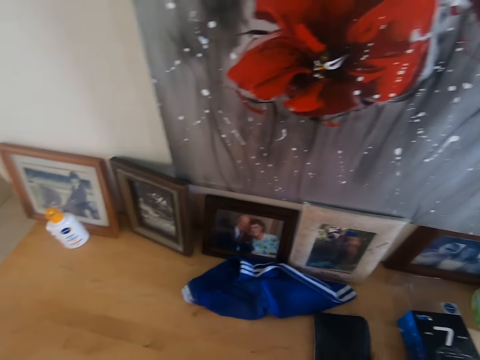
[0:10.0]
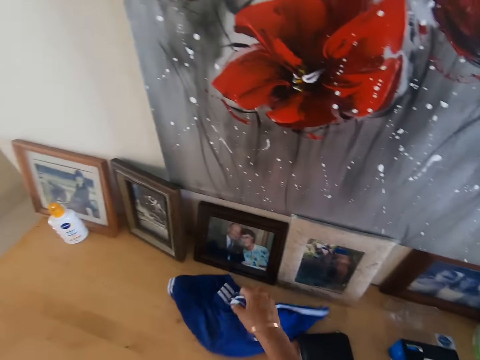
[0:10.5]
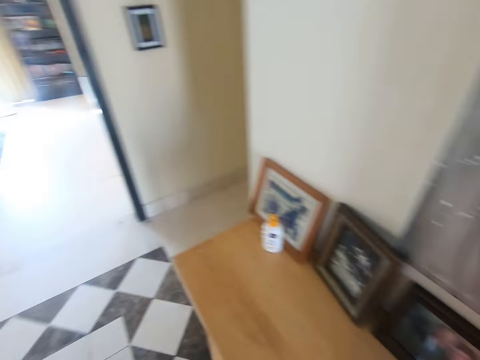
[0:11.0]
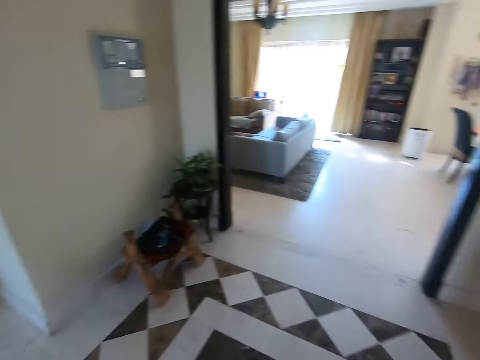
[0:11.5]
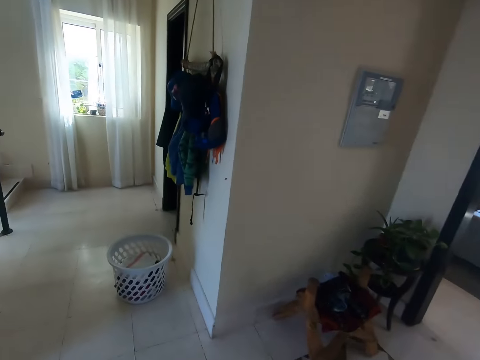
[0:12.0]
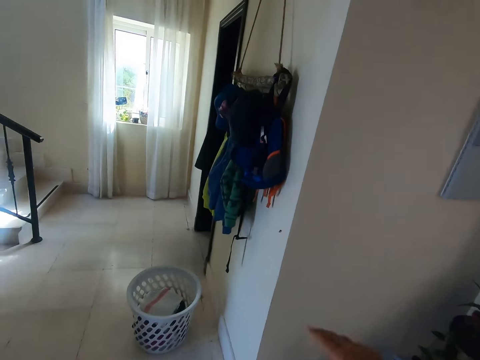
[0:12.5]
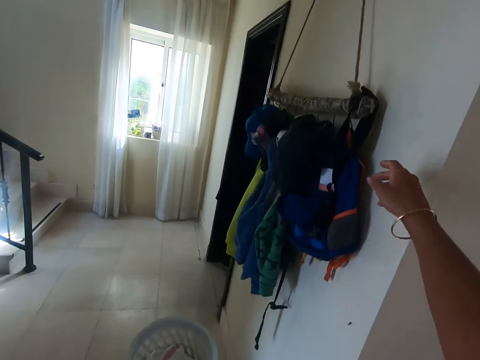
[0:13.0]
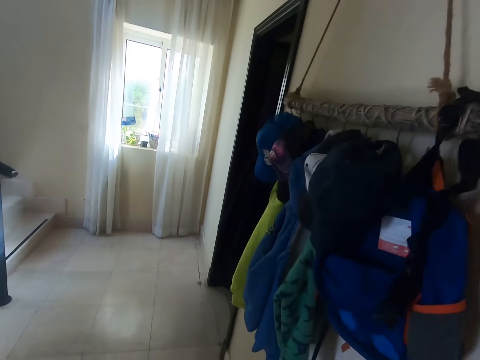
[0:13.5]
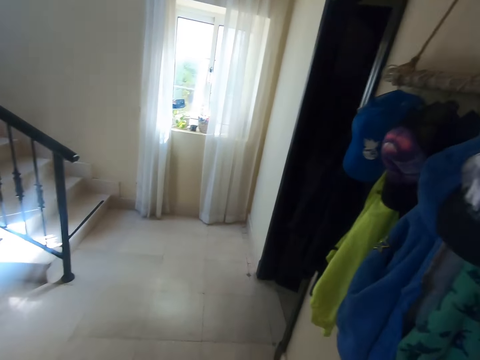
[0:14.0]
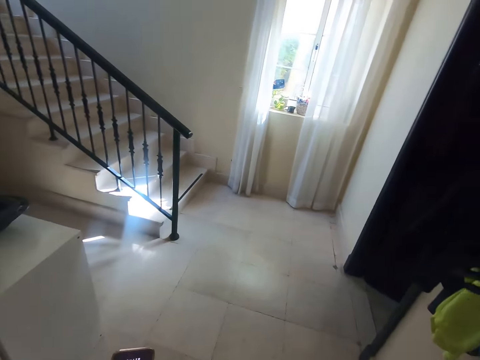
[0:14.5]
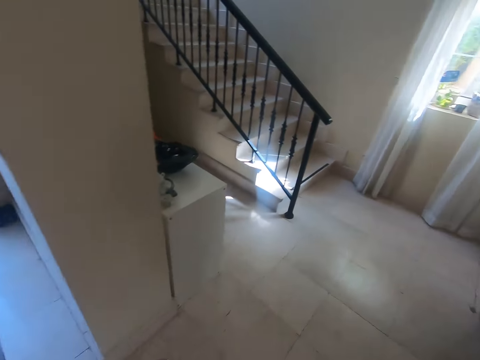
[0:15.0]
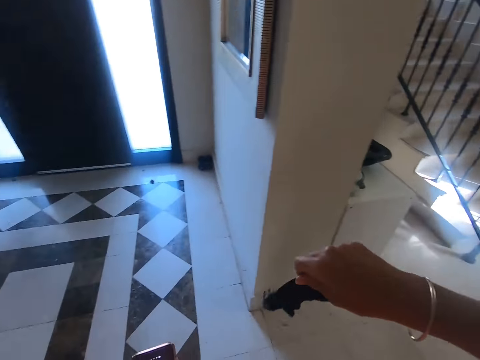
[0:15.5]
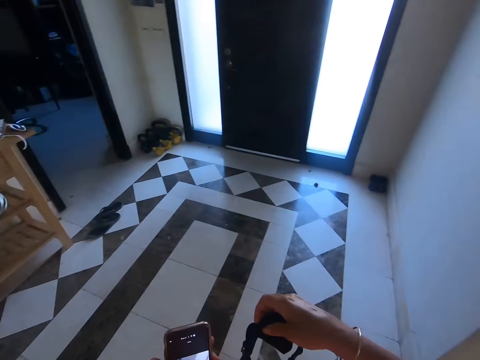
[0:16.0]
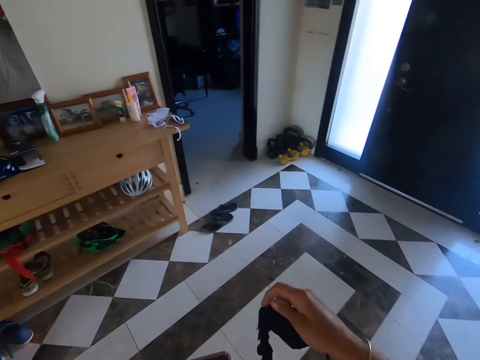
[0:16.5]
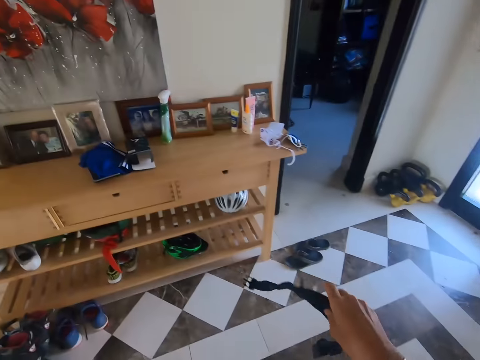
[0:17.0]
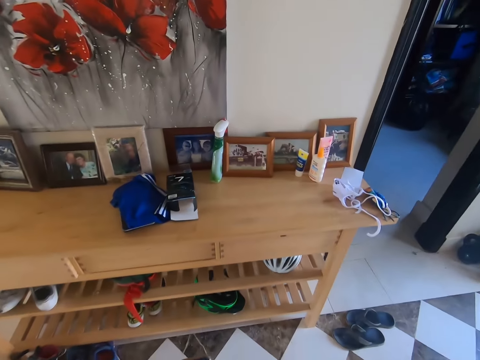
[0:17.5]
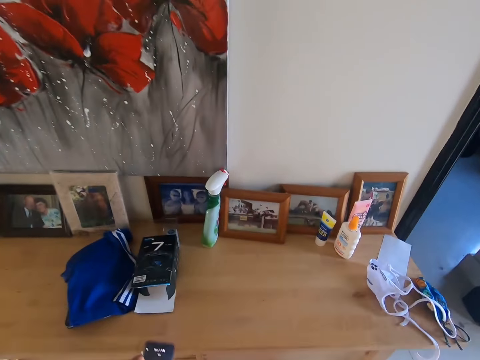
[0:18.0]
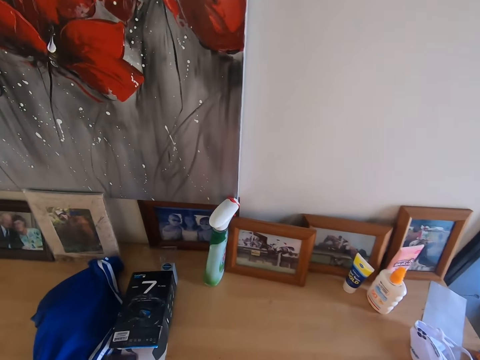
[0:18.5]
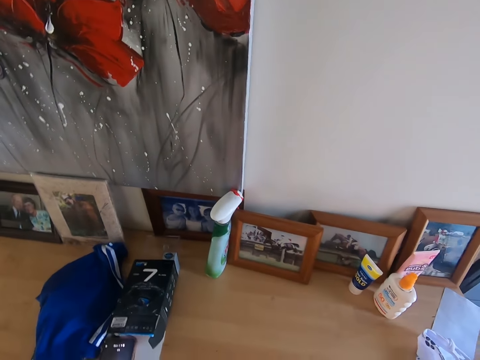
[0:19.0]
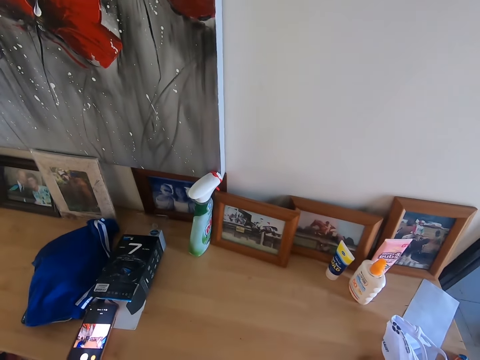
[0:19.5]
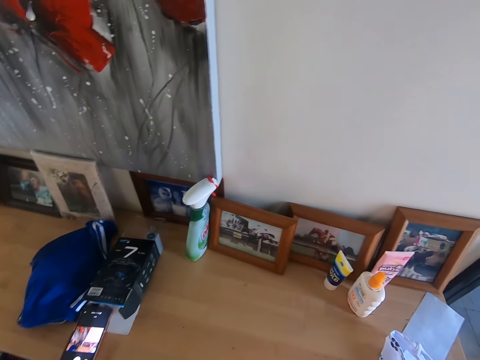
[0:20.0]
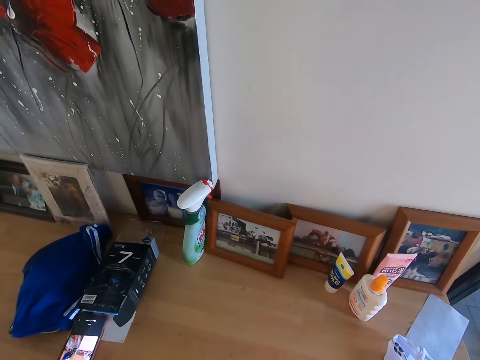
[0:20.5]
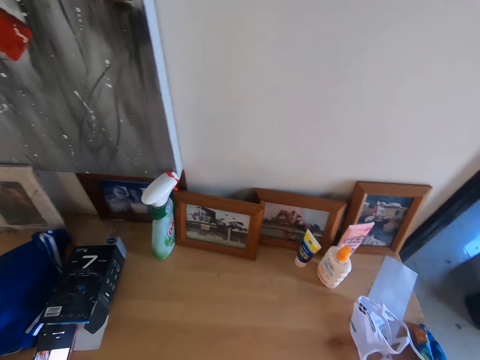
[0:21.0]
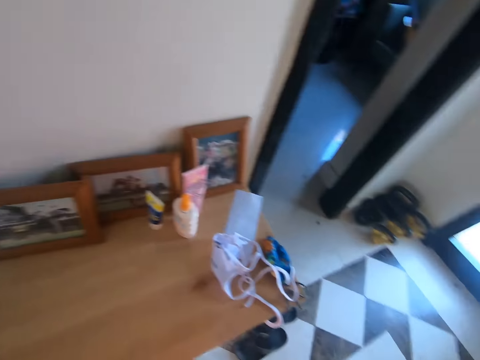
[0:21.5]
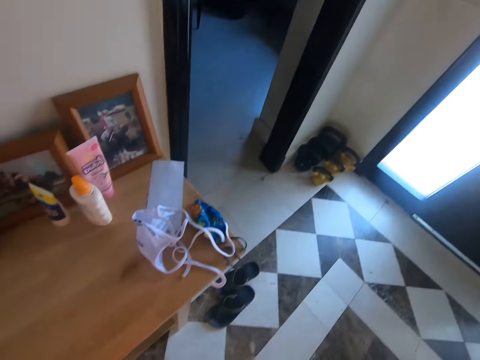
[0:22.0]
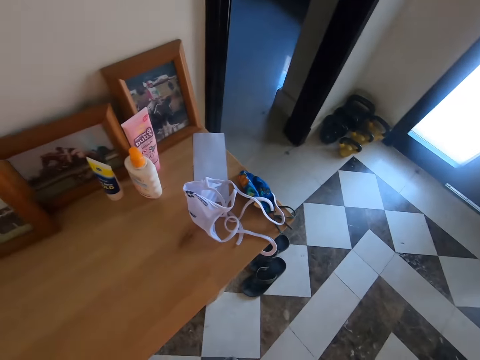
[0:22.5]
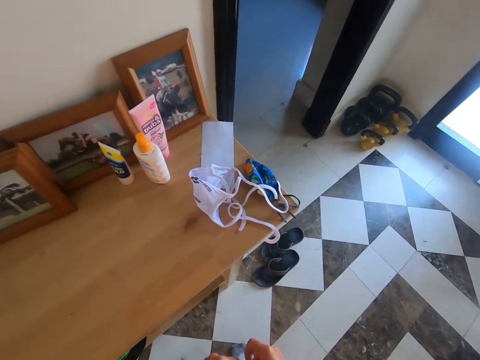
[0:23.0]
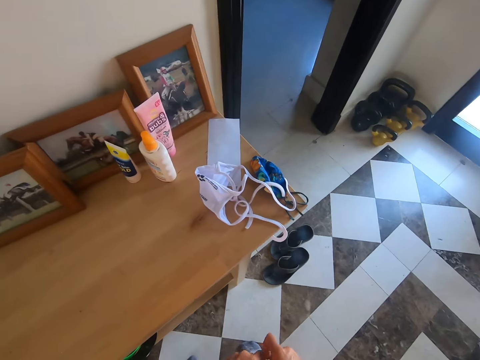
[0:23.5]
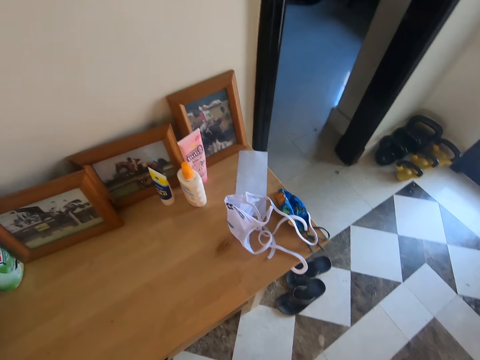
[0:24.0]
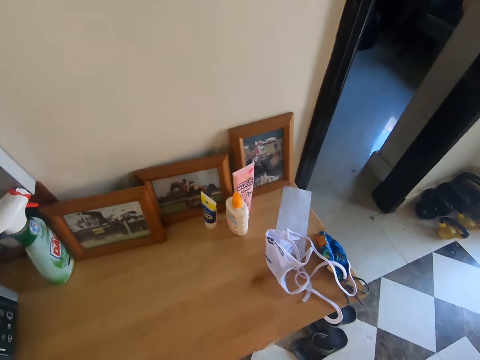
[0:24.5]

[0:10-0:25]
The camera wearer takes a piece of cloth on the table with the right hand. She looks around the room. She takes the bag on the wall hanger with the right hand. She ties the bag around her waist. She looks at the box on the table. She looks at the masks on the table.

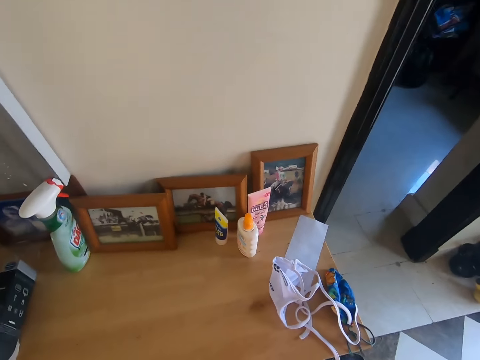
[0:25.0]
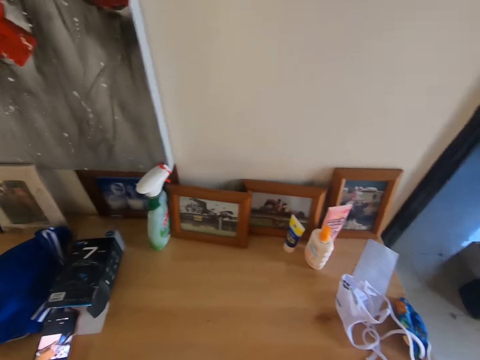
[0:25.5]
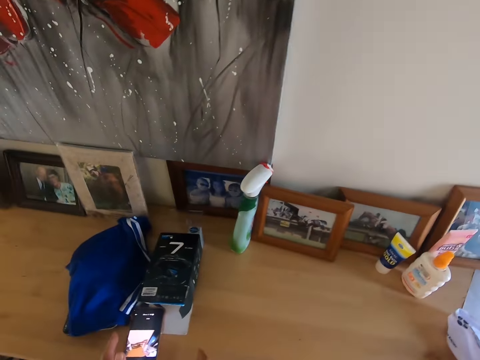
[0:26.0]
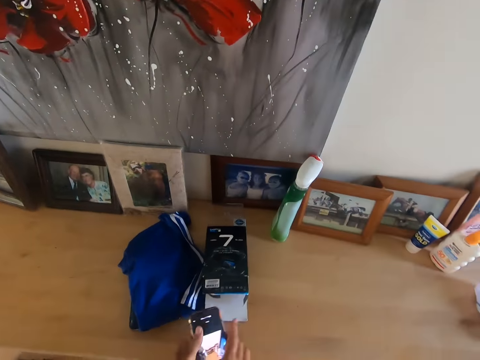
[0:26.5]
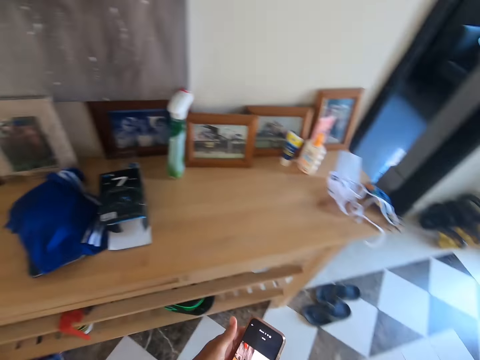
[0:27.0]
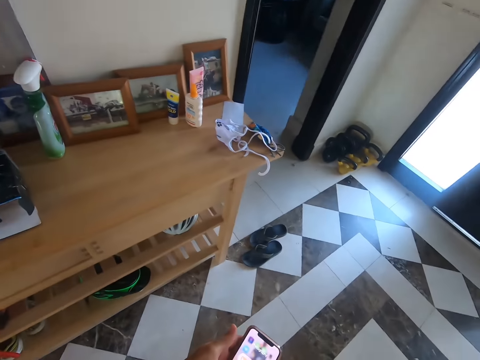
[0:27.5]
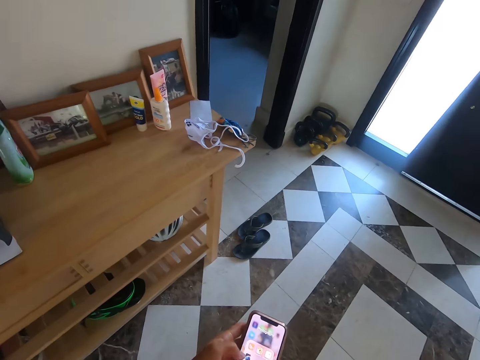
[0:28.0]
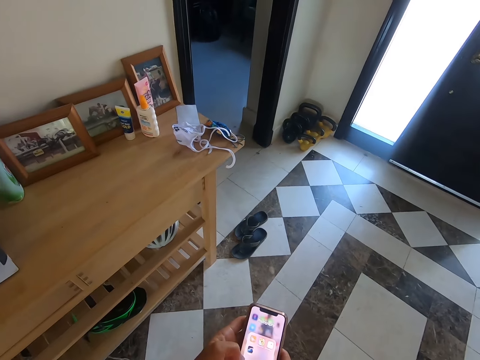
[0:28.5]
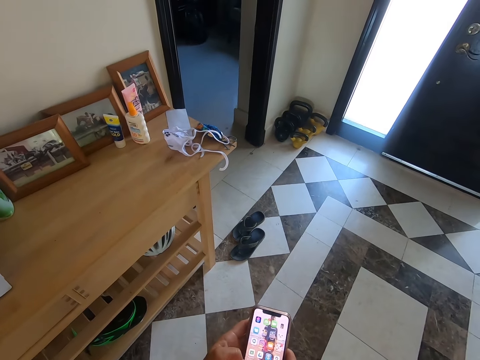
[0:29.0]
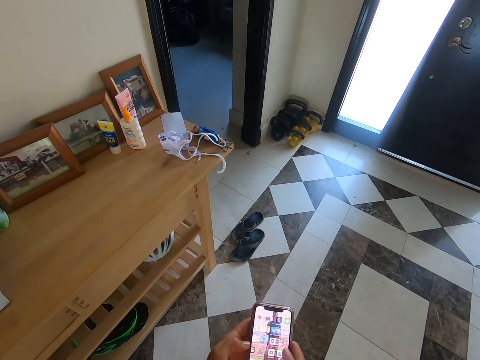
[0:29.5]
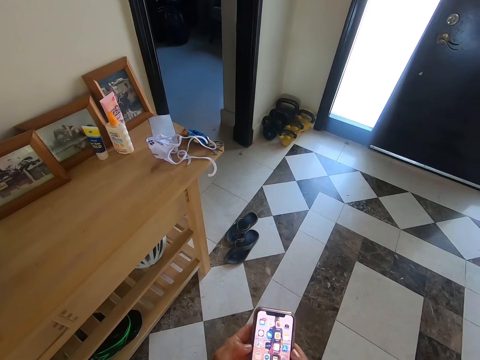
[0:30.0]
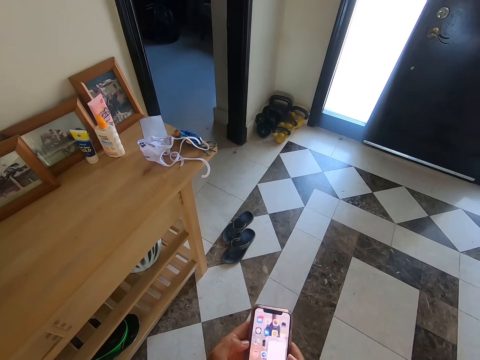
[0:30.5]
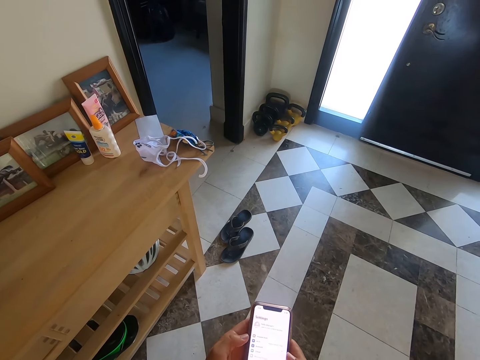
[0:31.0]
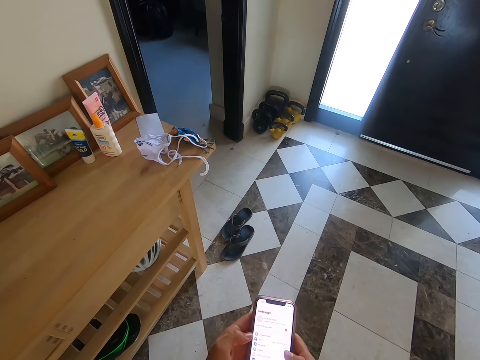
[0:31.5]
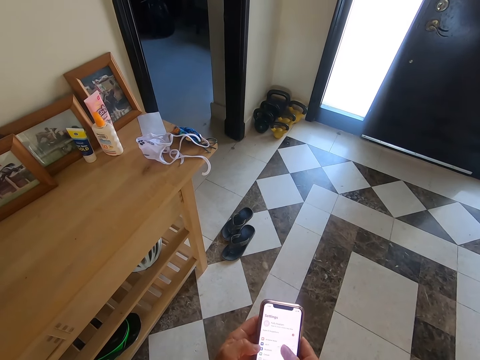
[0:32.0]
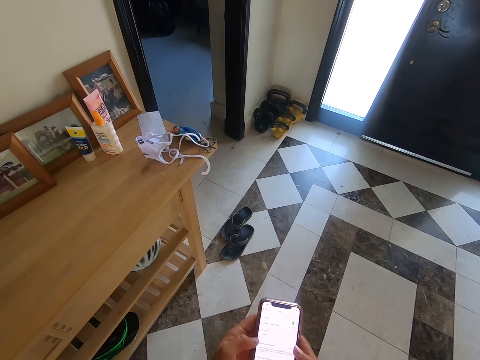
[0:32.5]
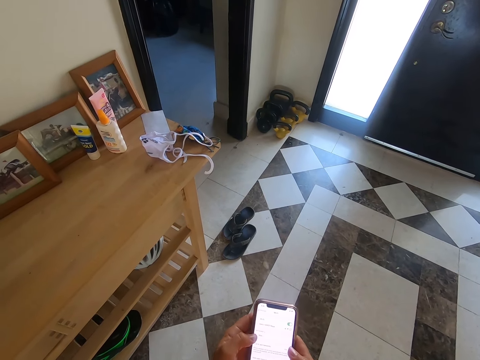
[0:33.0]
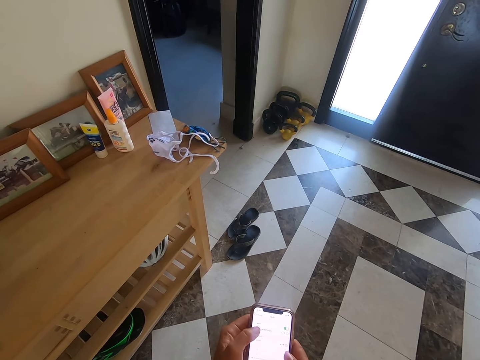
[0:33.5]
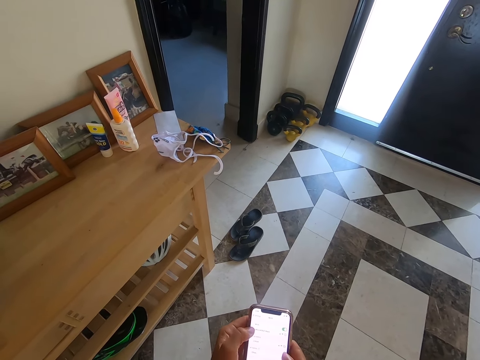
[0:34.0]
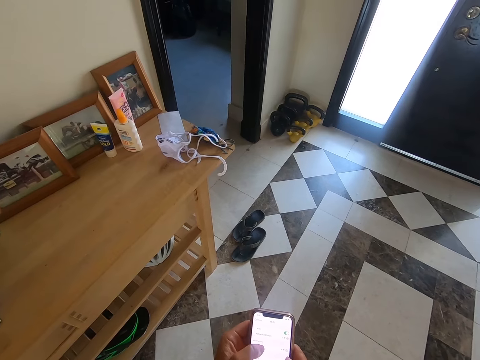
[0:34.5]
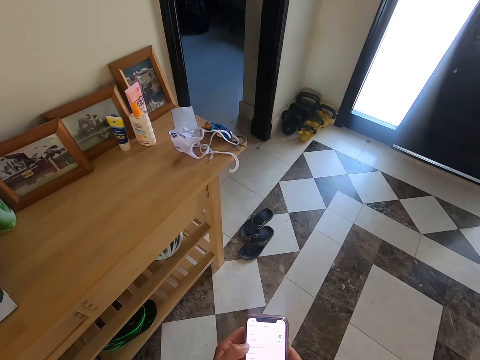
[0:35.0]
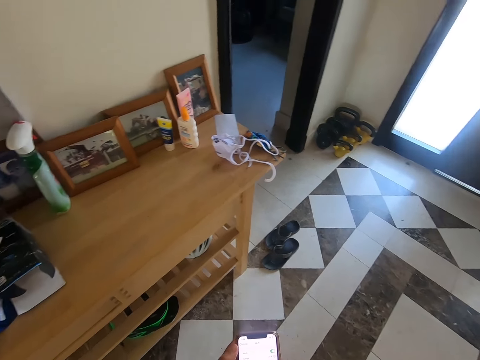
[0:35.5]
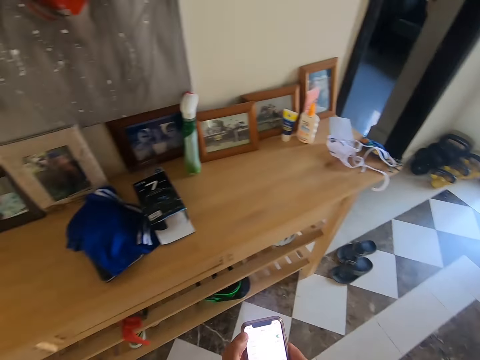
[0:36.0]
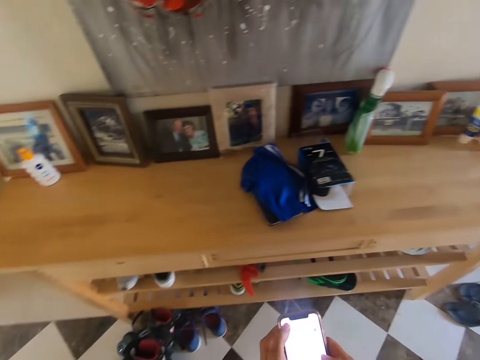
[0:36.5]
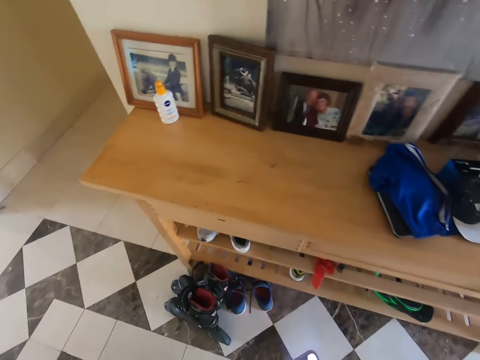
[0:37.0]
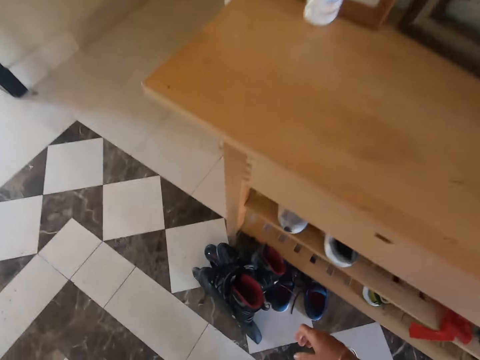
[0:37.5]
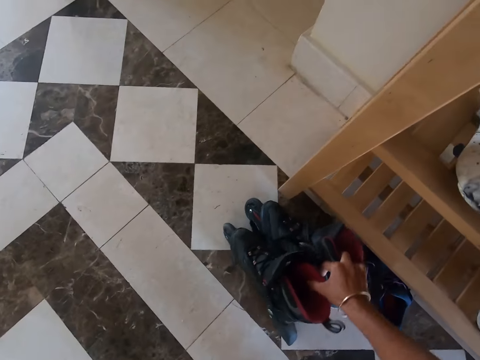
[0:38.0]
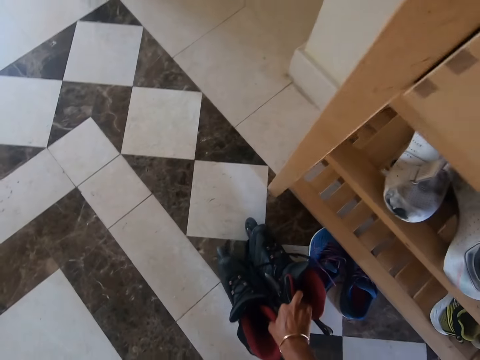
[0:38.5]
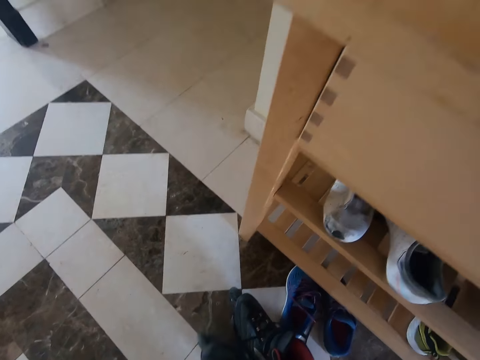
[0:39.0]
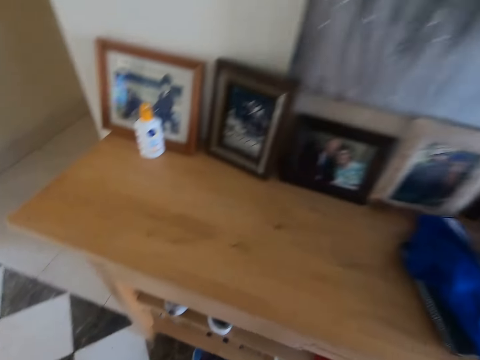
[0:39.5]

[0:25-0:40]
The camera wearer looks at the photo frames on the table. They take the phone on the table. They hold the phone with the left hand. They operate the phone with the right hand. They scroll the phone. They look at the skate shoes on the floor. They pick the skate shoes on the floor with the right hand.
